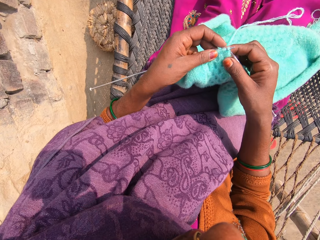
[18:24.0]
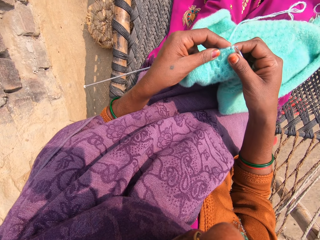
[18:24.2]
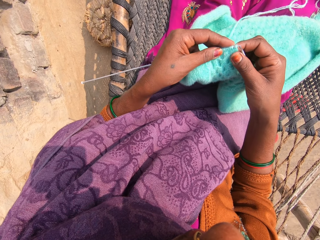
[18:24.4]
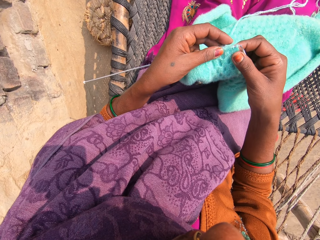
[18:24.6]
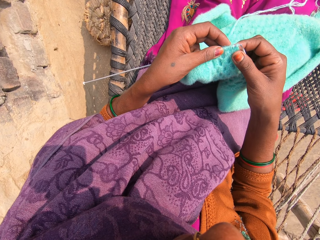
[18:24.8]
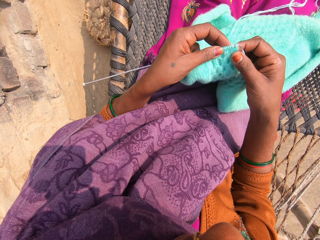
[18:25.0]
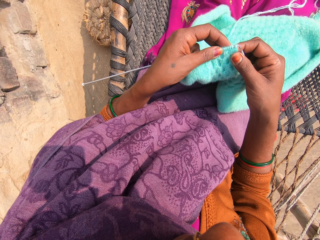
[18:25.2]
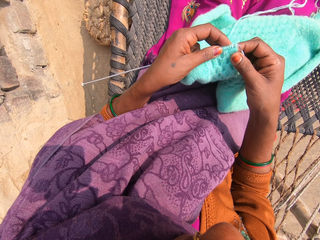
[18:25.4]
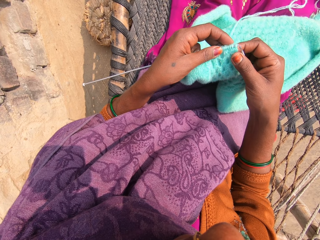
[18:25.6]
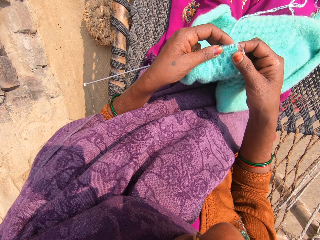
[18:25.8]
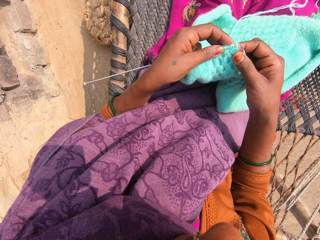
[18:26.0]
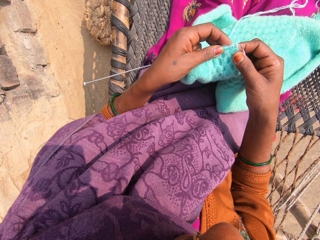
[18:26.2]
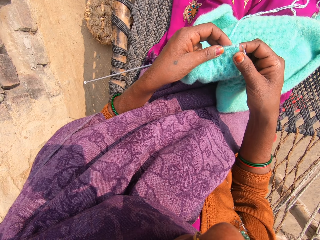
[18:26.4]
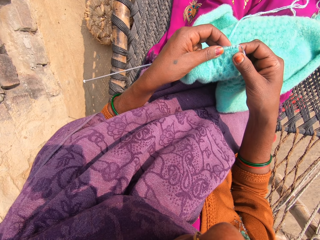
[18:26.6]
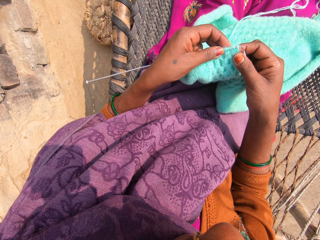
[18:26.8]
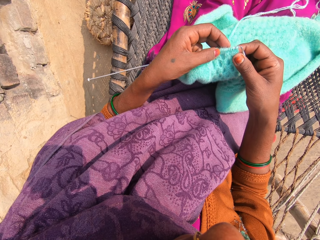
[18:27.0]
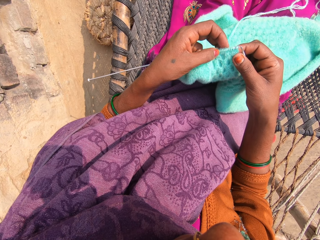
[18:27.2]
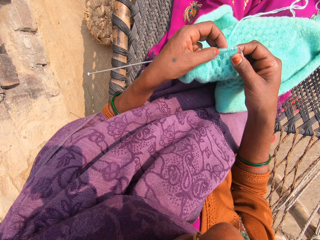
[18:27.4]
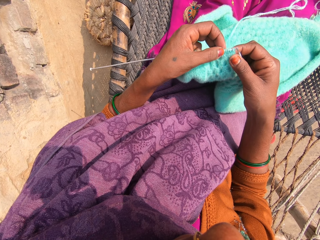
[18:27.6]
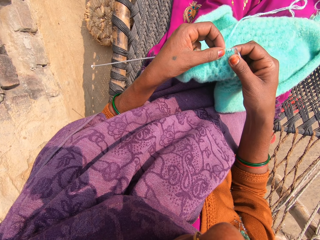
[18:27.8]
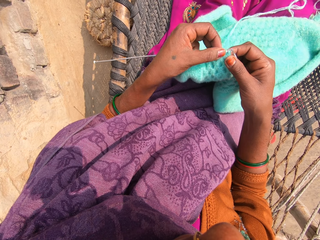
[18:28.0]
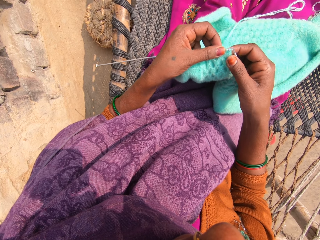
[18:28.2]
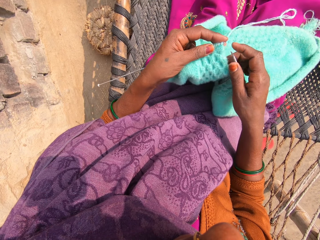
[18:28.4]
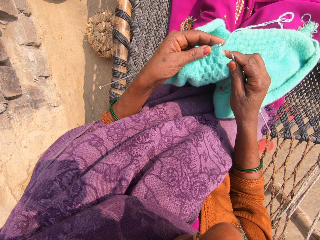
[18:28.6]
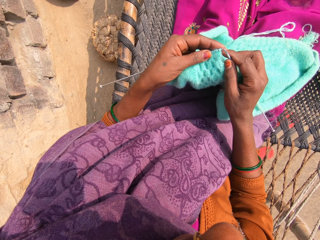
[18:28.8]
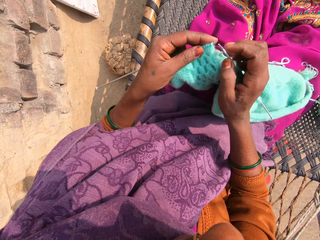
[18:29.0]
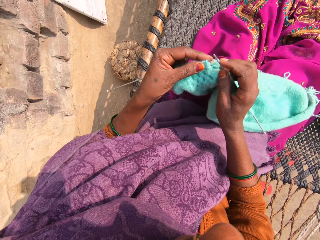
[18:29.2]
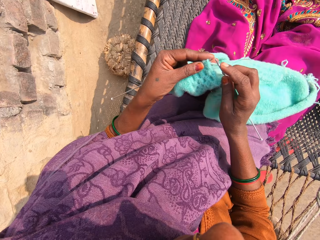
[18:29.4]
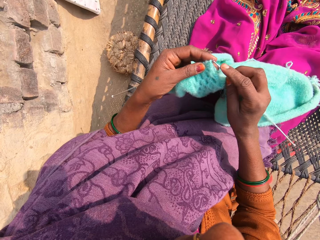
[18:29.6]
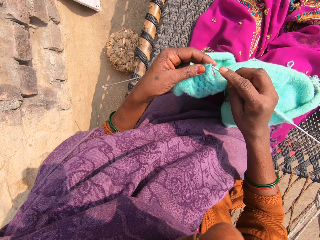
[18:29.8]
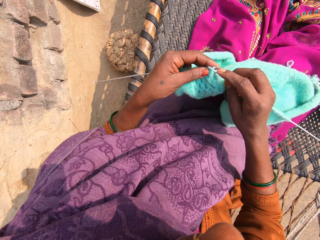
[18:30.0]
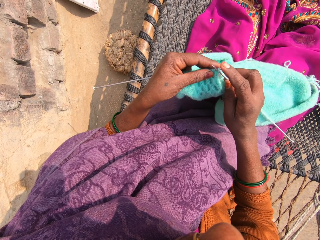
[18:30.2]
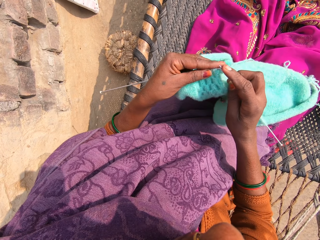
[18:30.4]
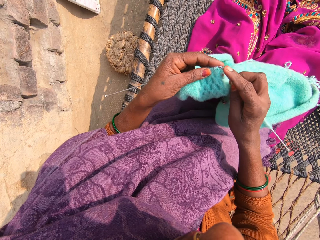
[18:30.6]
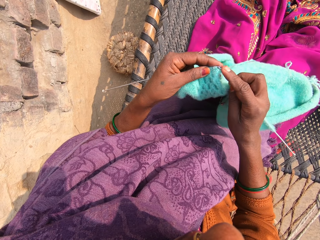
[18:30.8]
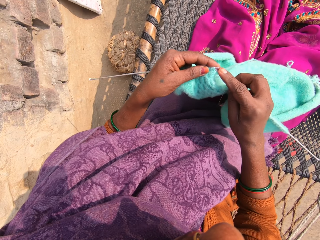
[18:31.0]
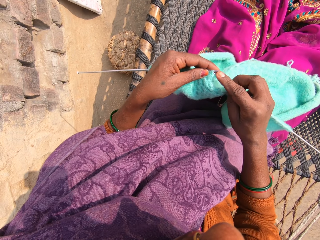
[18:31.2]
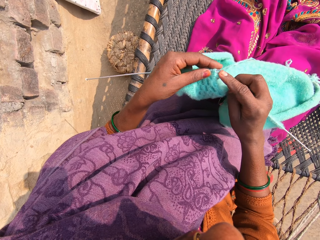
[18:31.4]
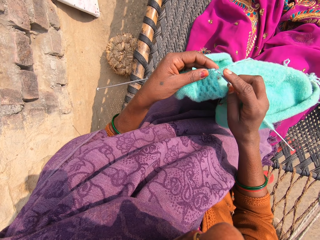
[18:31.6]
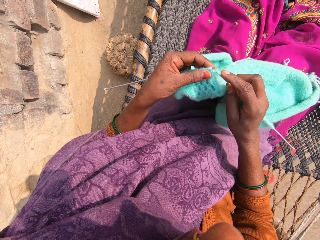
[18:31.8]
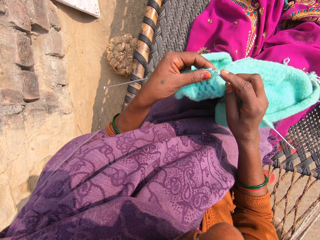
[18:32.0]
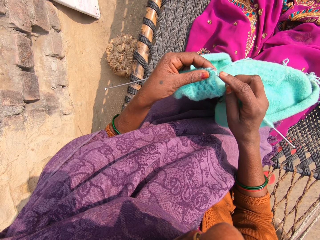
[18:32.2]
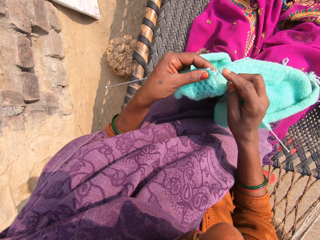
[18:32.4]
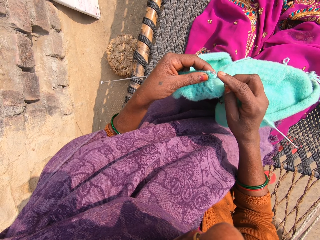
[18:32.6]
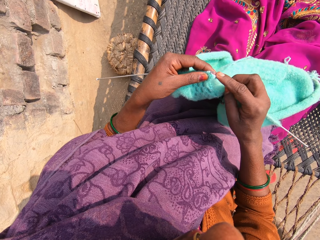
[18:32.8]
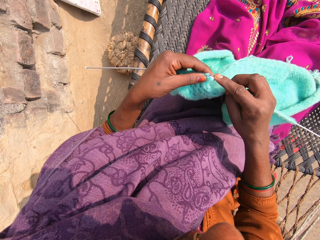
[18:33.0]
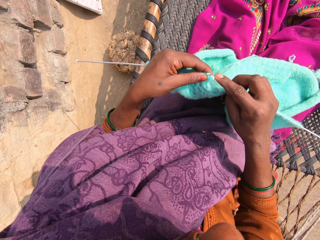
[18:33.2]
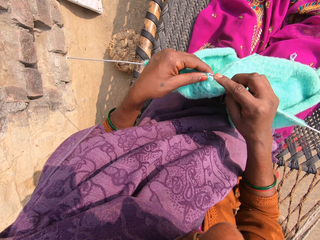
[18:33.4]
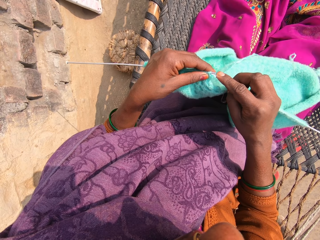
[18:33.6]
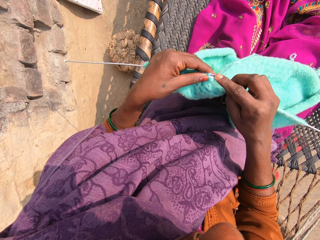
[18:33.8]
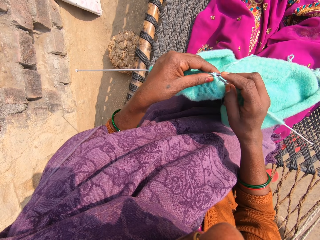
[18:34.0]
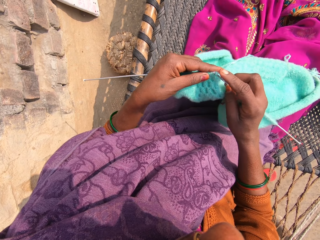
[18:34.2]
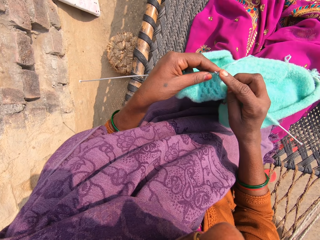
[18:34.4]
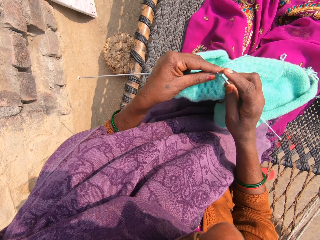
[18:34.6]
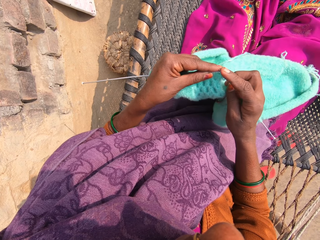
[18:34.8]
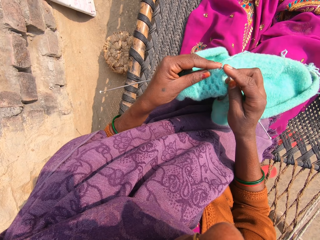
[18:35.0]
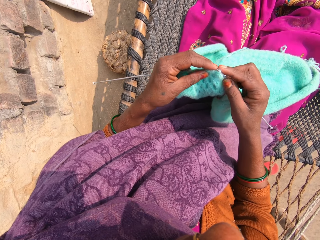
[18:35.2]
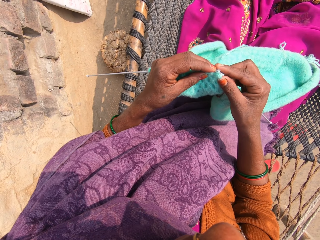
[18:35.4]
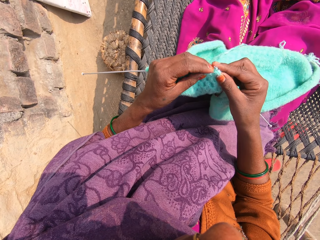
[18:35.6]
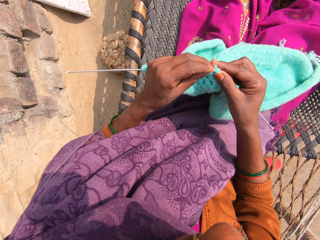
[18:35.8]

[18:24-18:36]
The camera wearer knits a towel with the knitting pins and wool.

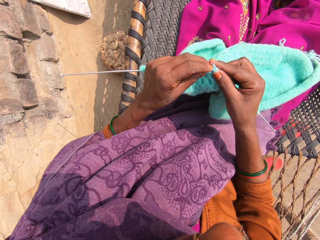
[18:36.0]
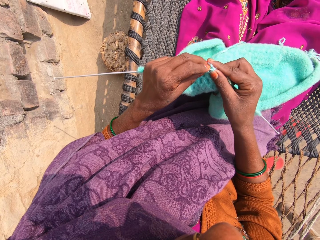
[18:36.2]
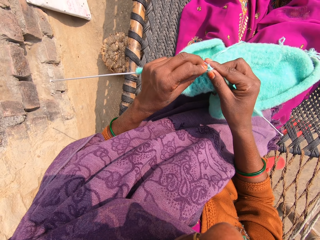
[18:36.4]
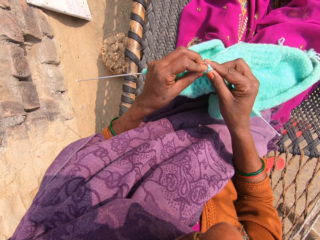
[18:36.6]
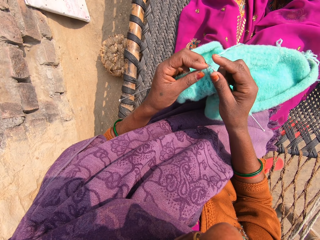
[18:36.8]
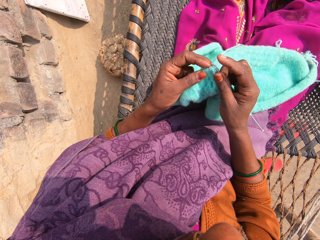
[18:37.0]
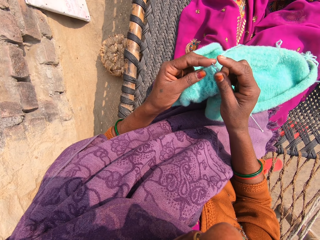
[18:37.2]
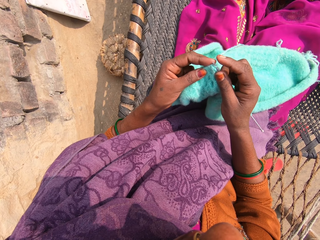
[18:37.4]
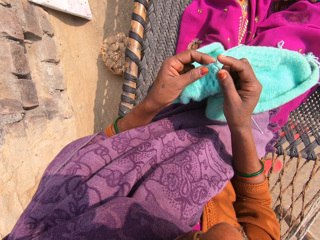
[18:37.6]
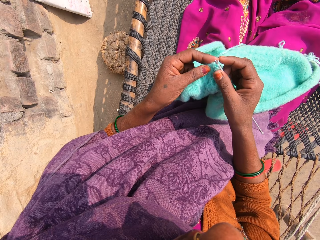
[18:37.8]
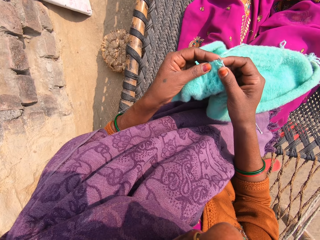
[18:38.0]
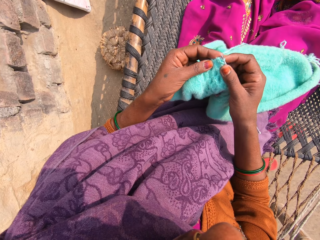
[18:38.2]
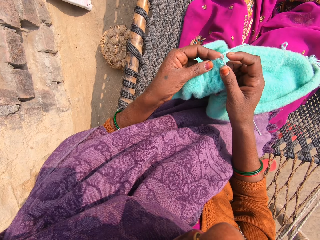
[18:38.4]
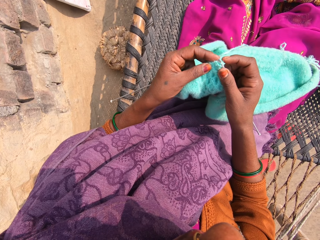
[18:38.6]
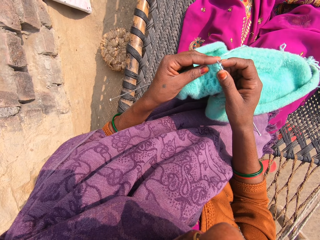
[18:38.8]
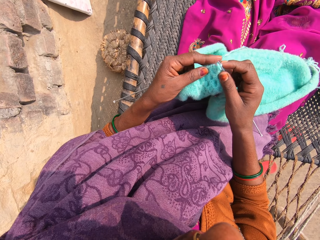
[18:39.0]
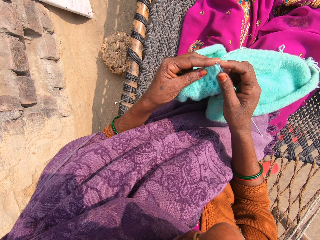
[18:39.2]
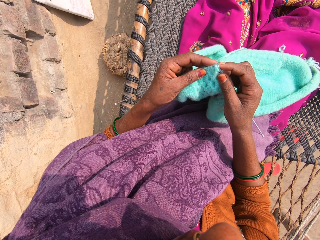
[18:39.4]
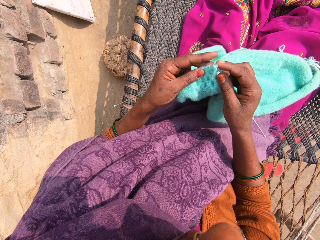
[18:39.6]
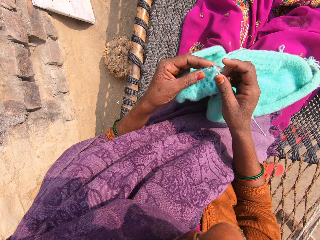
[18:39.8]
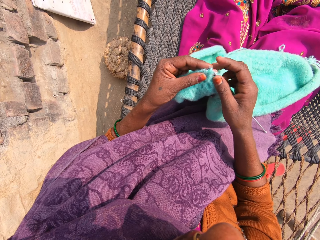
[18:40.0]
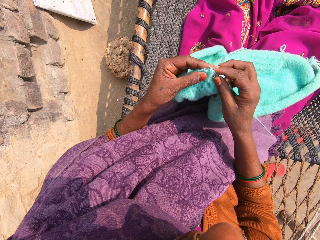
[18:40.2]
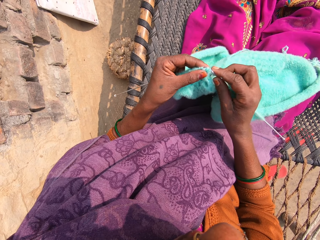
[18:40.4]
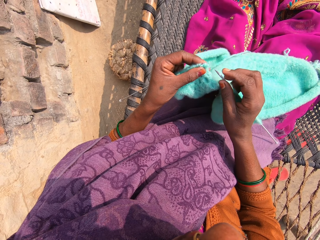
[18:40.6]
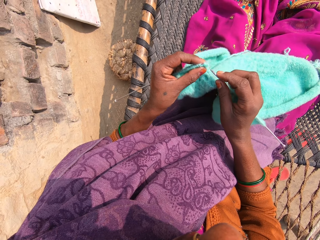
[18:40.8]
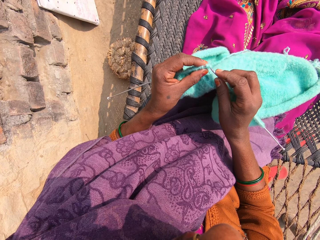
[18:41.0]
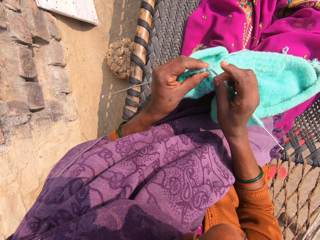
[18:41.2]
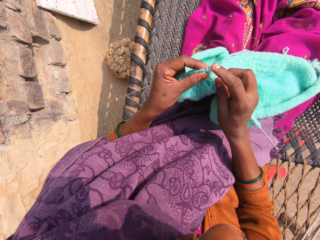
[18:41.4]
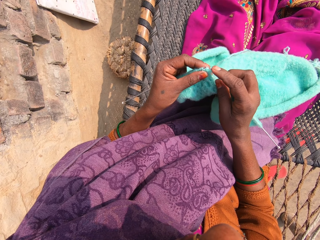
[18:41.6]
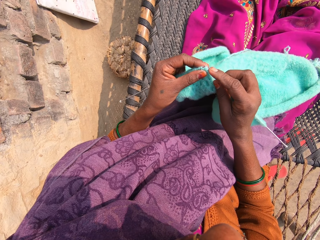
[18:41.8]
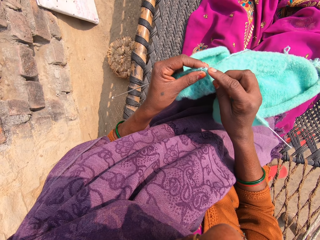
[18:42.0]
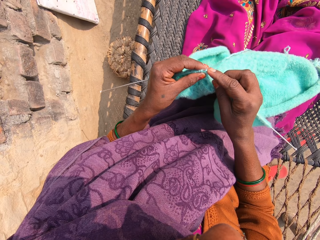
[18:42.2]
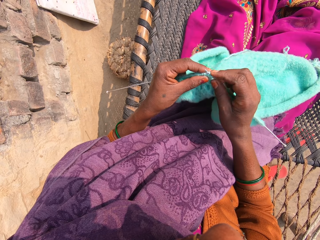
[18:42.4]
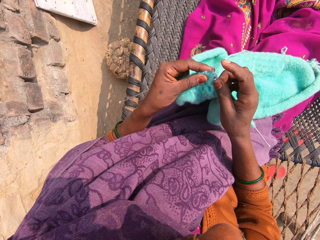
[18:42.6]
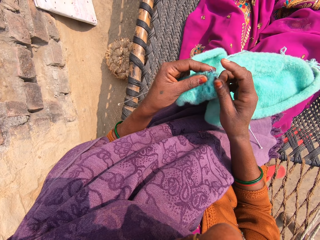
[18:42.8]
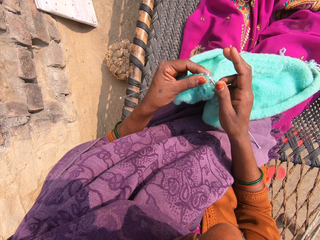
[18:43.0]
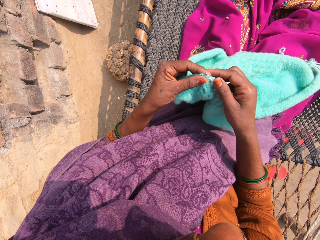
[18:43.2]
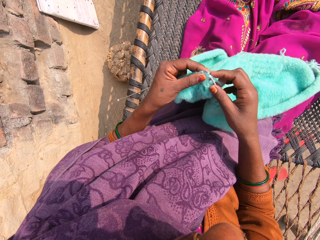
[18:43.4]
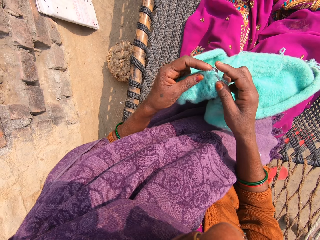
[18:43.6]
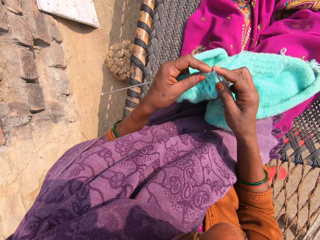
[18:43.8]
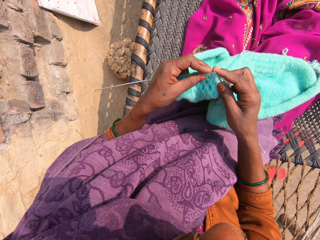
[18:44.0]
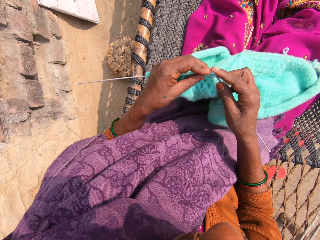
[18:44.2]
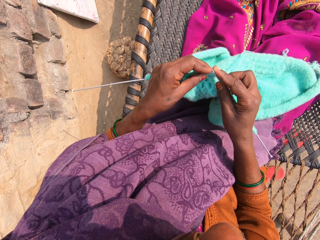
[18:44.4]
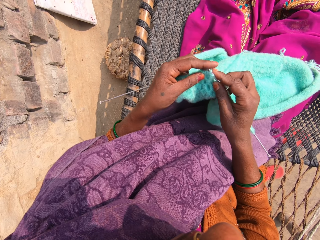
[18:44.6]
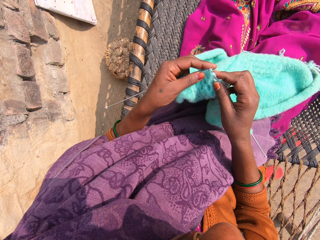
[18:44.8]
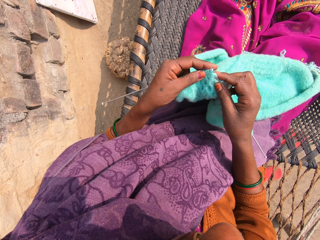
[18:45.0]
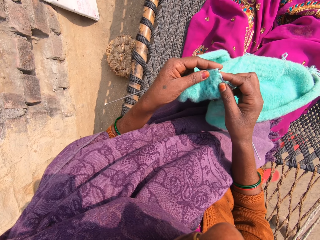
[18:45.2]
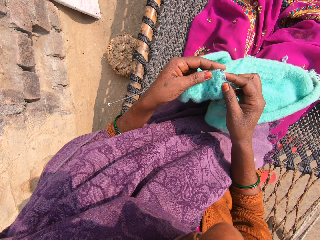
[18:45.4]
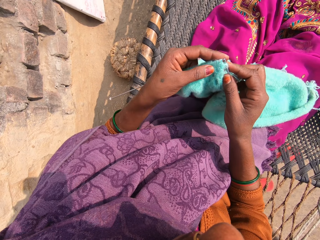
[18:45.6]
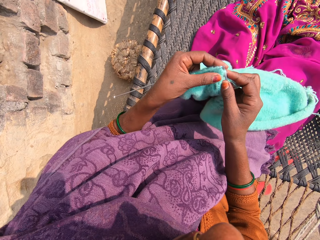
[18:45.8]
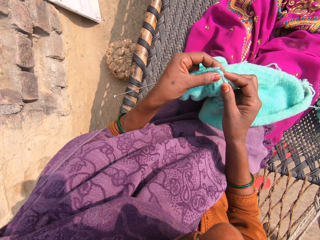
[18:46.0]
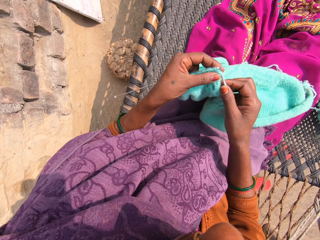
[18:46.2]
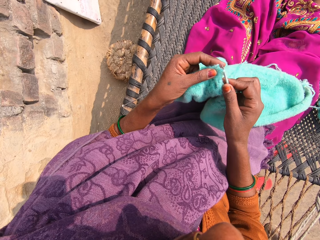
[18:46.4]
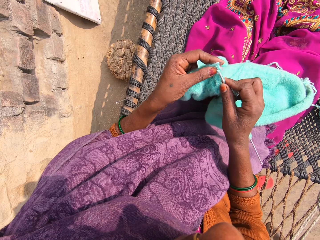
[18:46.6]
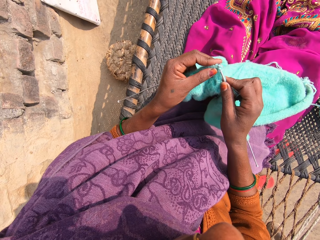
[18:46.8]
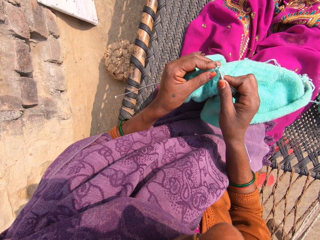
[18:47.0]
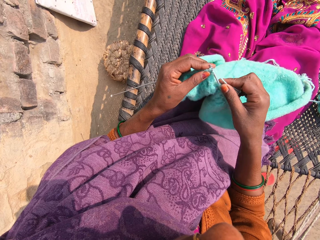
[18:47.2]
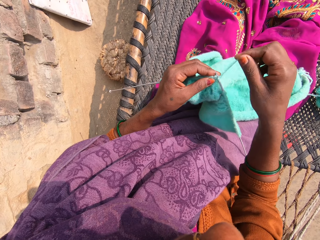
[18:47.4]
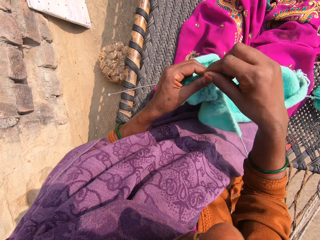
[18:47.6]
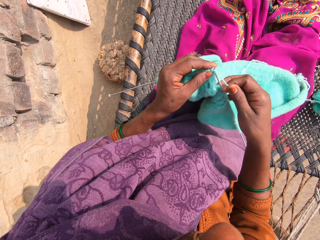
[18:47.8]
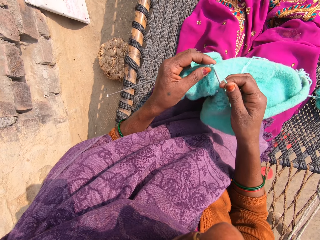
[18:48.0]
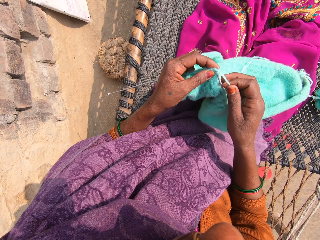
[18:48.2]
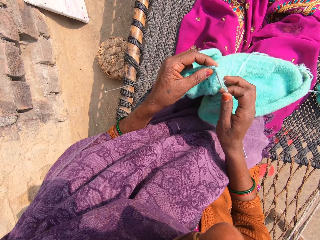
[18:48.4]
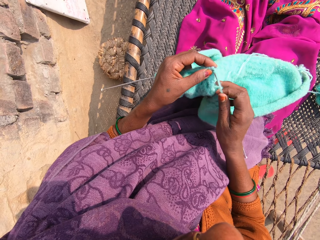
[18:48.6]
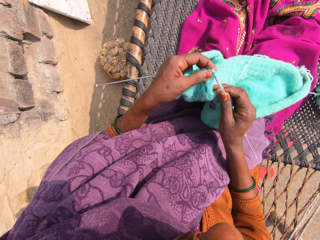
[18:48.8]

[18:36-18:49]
The camera wearer rolls the knitting thread on the knitting needle.
